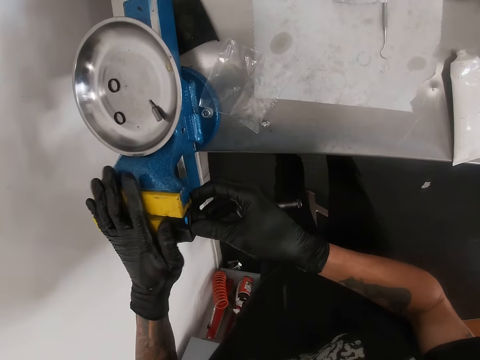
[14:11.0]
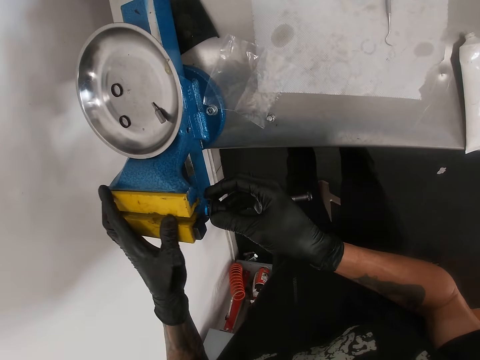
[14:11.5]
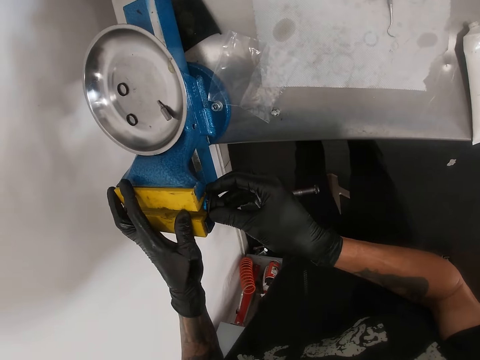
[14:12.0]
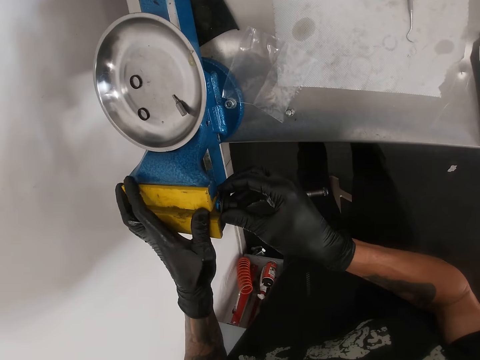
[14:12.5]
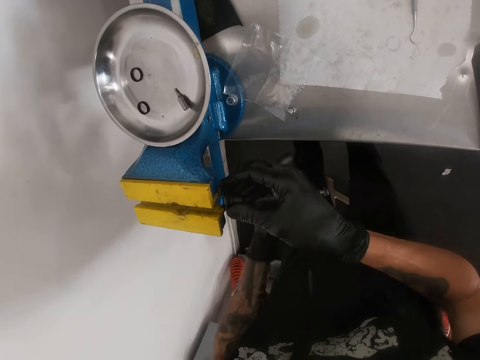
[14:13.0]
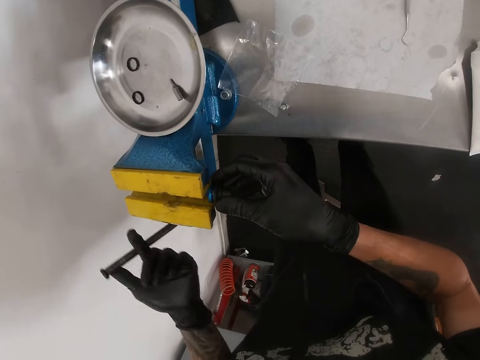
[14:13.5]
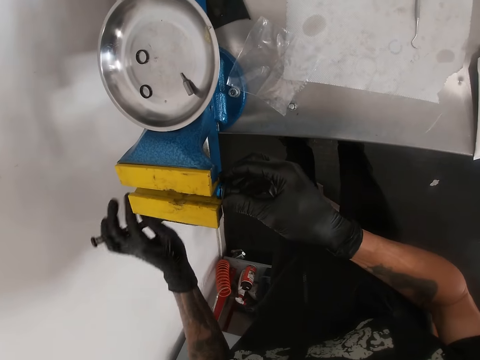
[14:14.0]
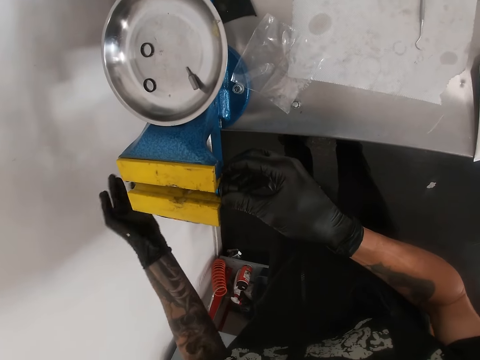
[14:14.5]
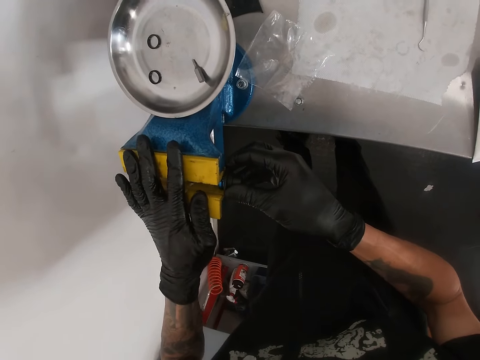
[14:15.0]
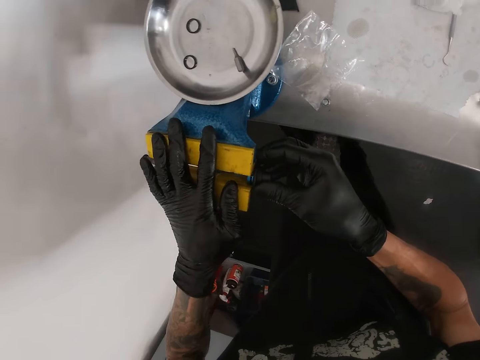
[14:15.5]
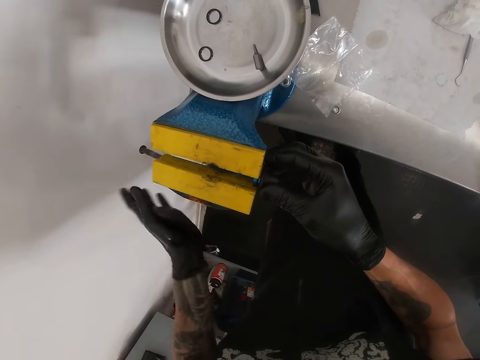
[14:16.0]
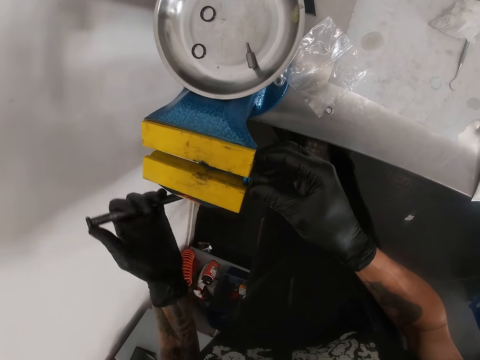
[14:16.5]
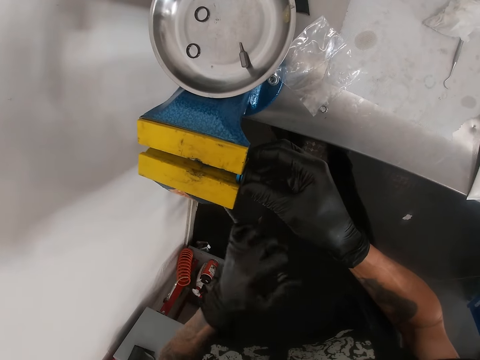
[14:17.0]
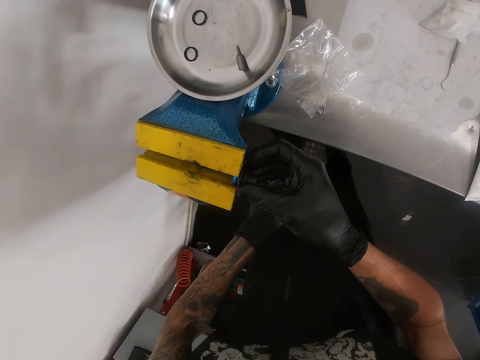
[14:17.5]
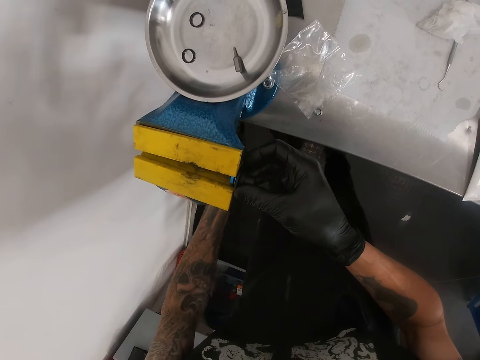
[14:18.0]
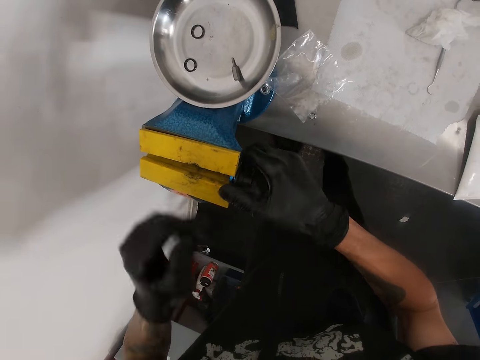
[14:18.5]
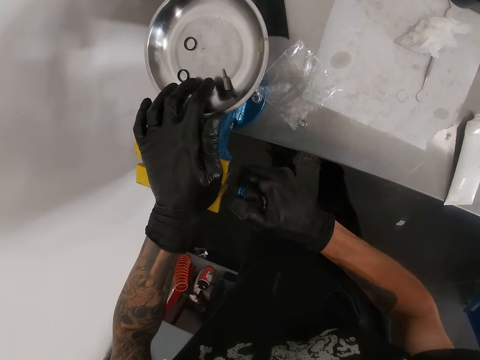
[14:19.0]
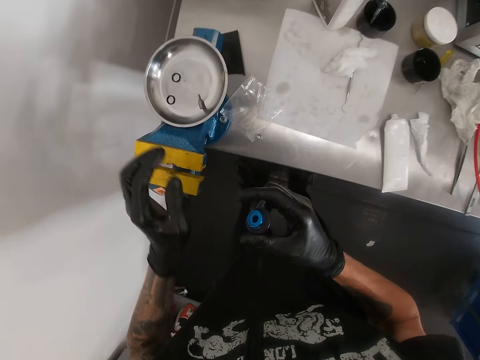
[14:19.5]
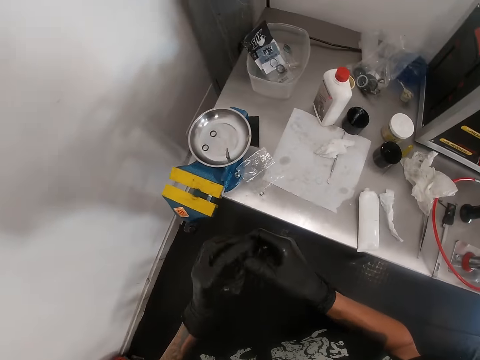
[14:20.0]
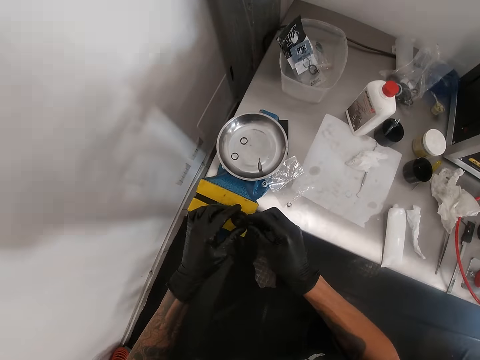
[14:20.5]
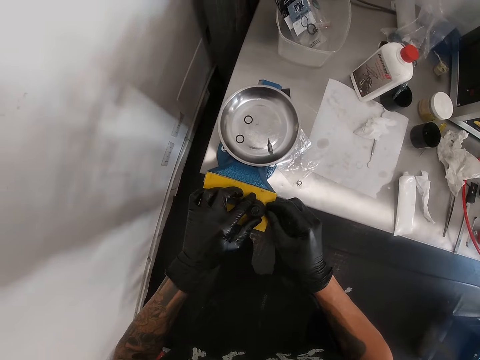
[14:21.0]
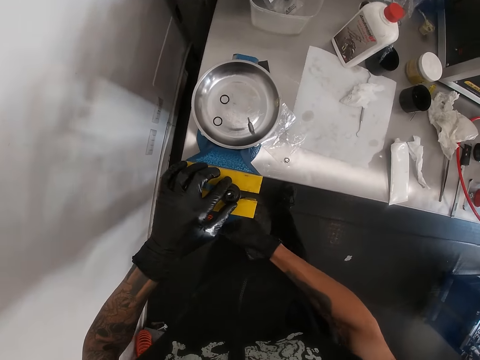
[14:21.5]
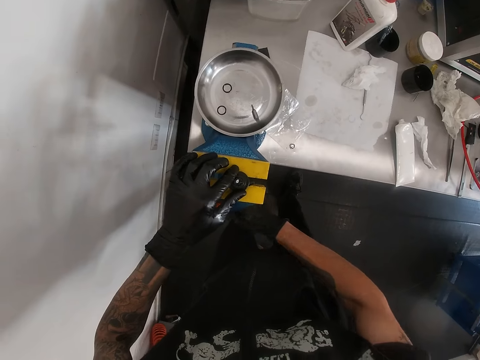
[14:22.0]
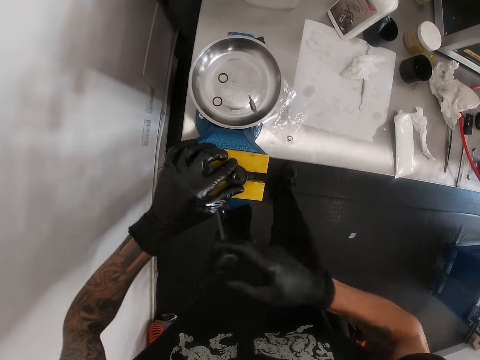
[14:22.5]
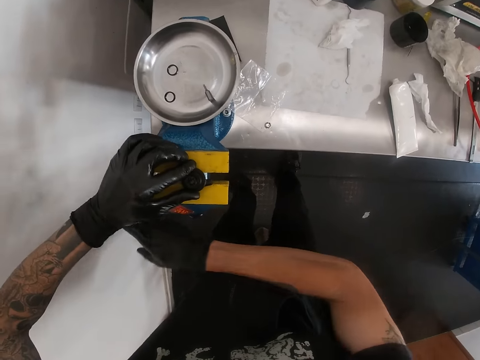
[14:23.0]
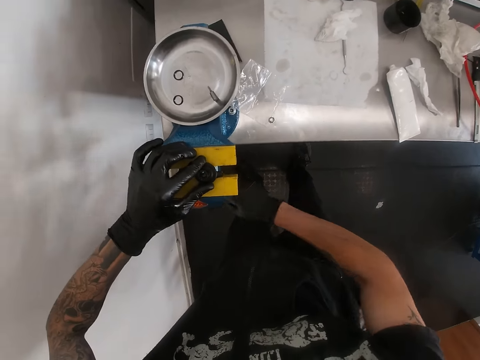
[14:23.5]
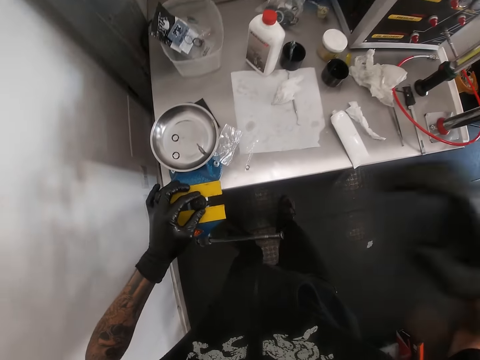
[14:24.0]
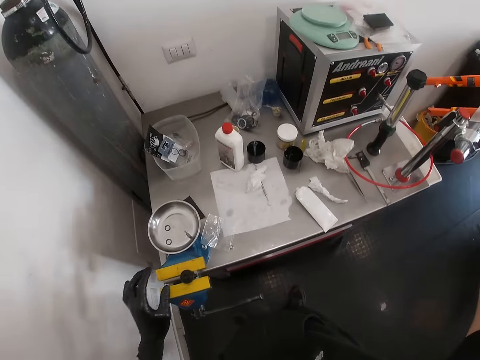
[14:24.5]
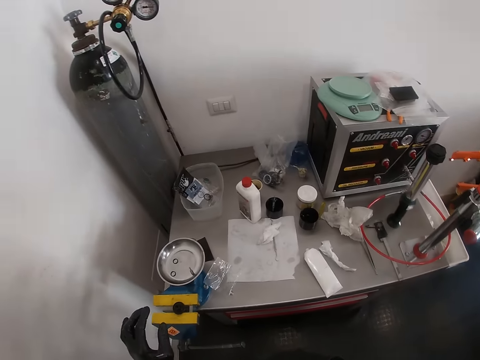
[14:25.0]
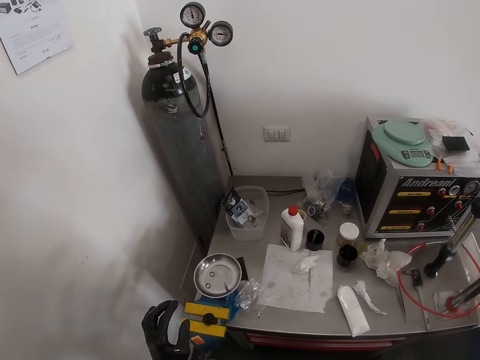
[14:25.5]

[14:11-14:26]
The camera wearer adjusts the scribing tool between the jaw pad with his left hand. He adjusts the jaw pad on the bench vise with both hands. He removes the scribing tool from the jaw pad with his right hand. He pushes a weigh scale metal, and pulls the weigh scale metal. He drives the bench vise handle with his left hand. He rotates a weigh scale machine. He holds the scribing tool in his right hand between the jaw pad. He places his left hand on the bench vise on the table. He drives the bench vise handle with his left hand. He rotates the weigh scale machine. He places his left hand on the bench vise on the table. He removes the scribing tool from the jaw pad with his right hand. He holds the scribing tool with both hands. He places the scribing tool between the jaw pads with both hands. He drops something. He drives the bench vise handle with his right hand. He rotates the weigh scale machine. He looks around. He adjusts a camera on his head with his right hand.
